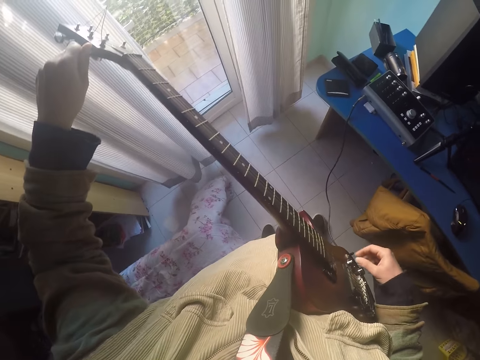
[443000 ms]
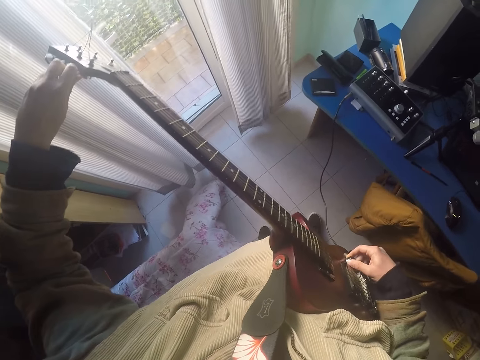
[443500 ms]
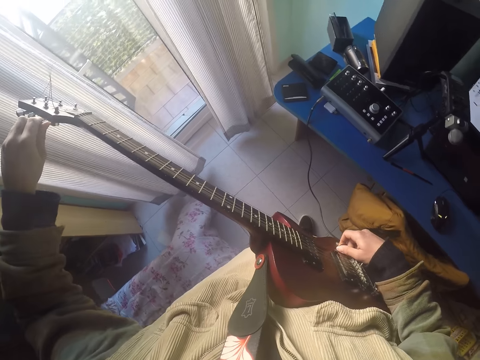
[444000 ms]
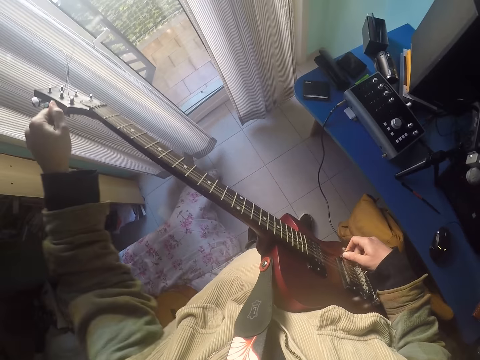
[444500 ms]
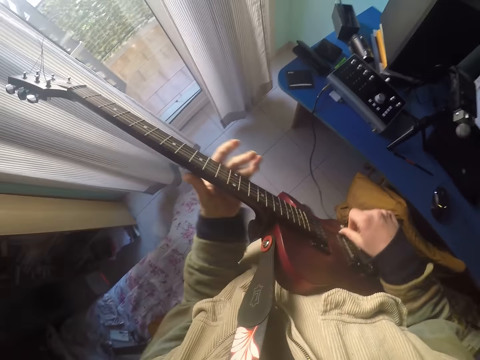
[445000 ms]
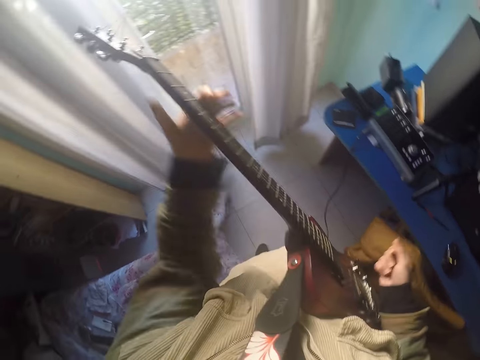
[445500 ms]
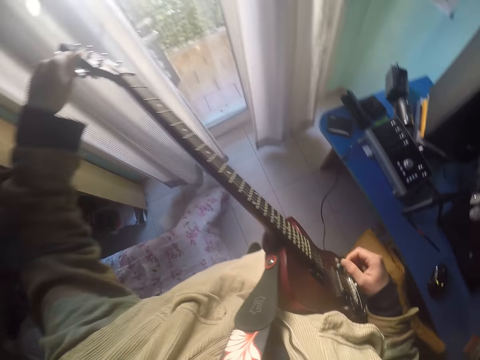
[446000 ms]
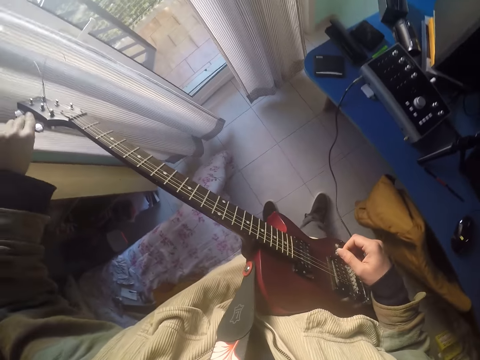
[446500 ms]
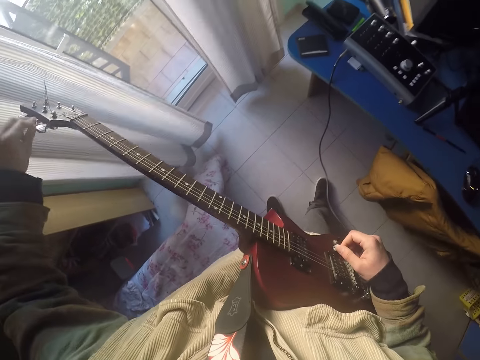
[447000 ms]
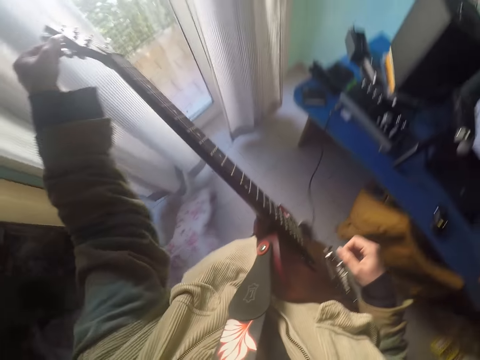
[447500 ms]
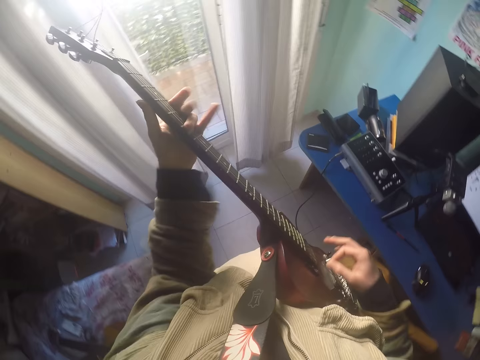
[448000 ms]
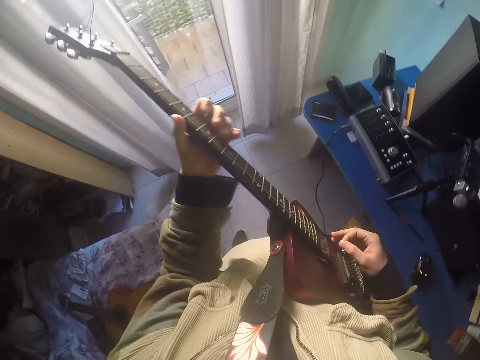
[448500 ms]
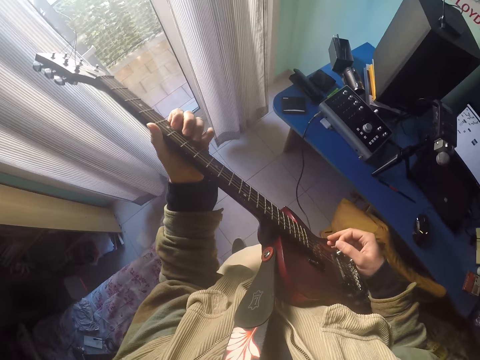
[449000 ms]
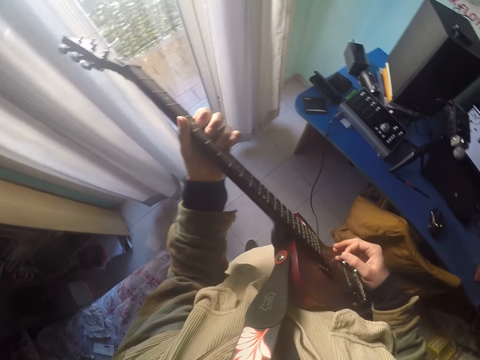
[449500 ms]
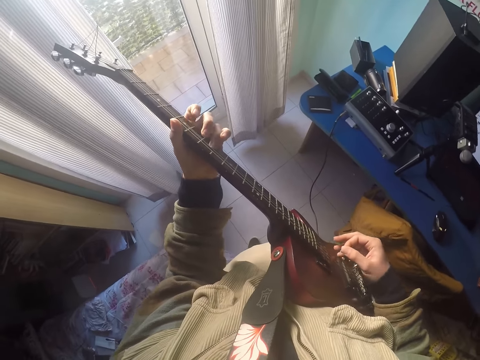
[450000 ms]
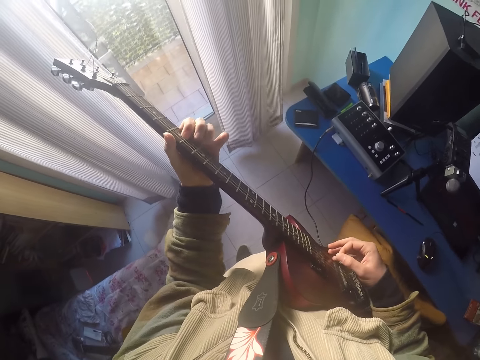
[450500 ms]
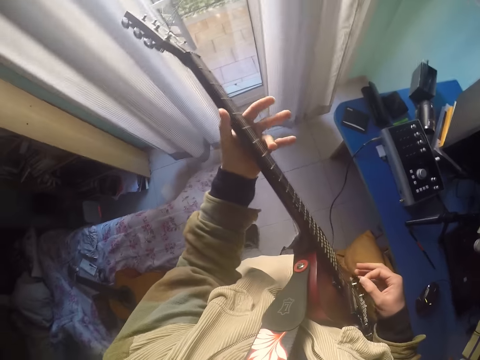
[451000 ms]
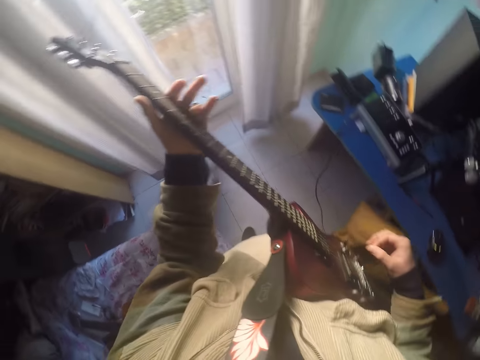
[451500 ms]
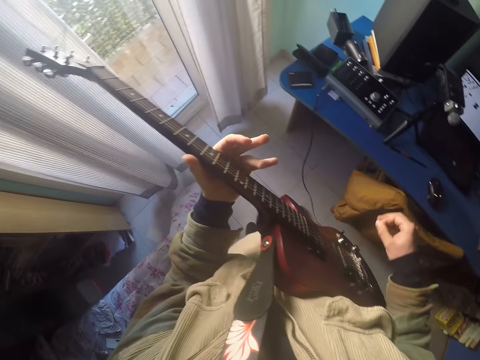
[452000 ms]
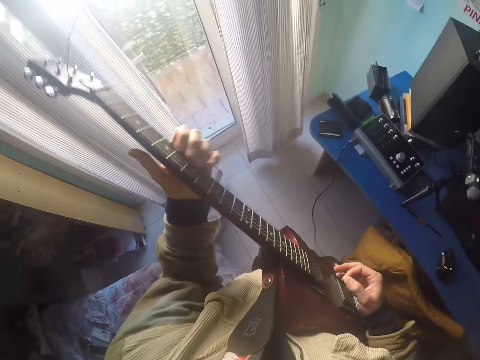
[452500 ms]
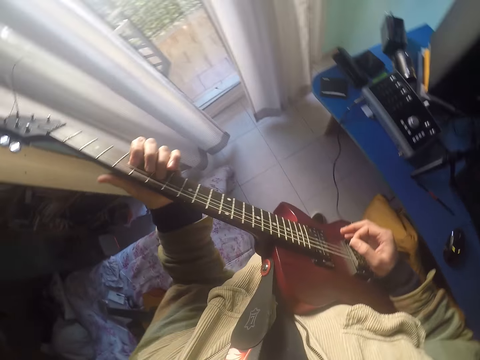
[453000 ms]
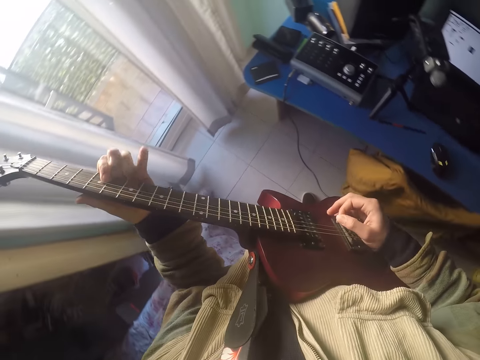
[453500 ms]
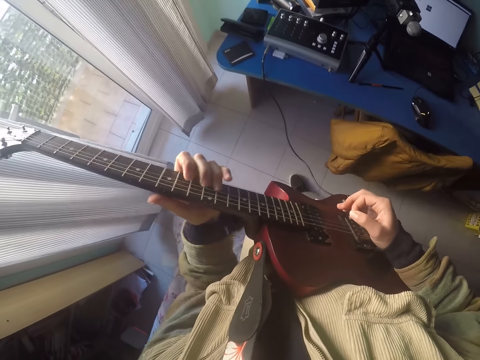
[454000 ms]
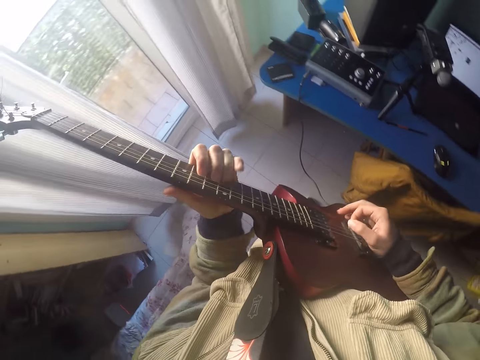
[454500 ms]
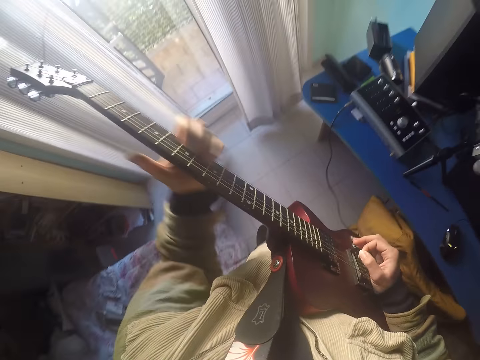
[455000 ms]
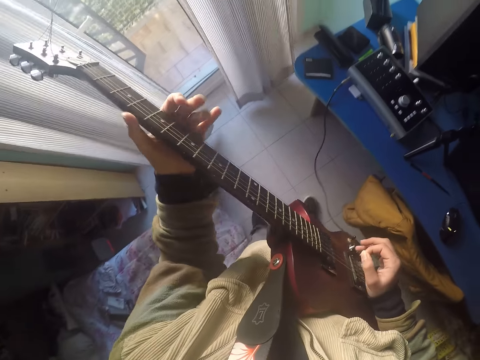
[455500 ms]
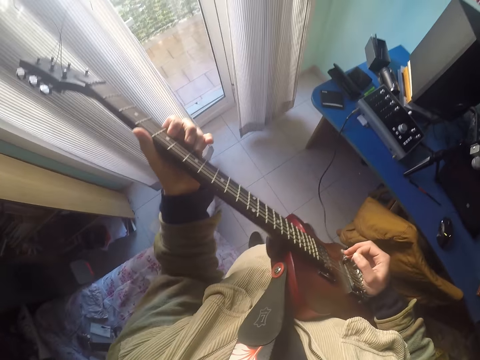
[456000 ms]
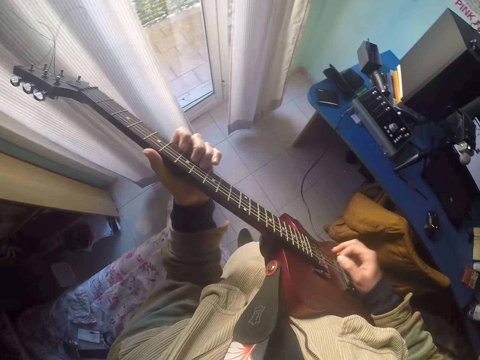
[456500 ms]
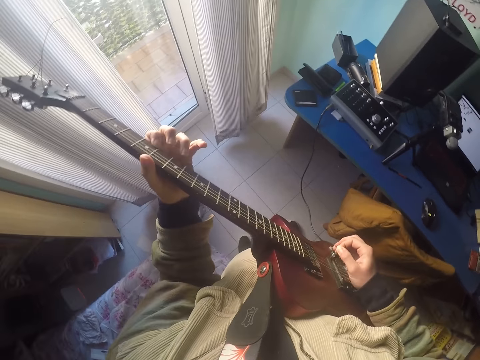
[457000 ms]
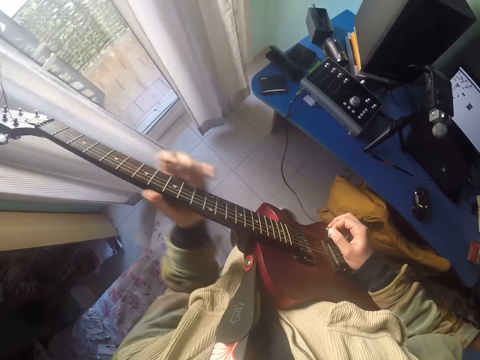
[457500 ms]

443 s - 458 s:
The camera wearer holds the guitar, plays the guitar, adjusts the guitar and plays the guitar. They touch the sound hole.

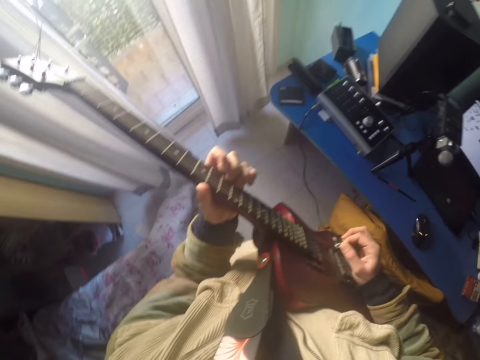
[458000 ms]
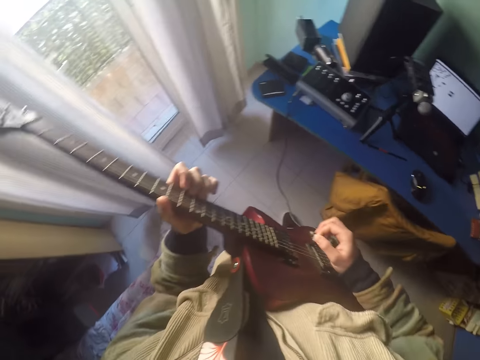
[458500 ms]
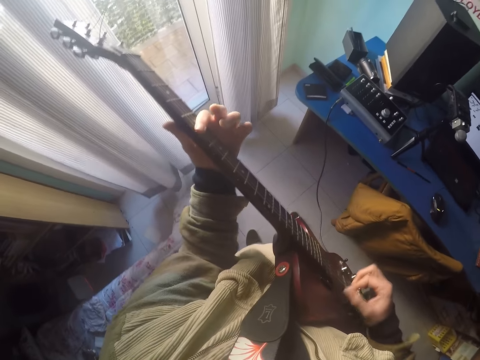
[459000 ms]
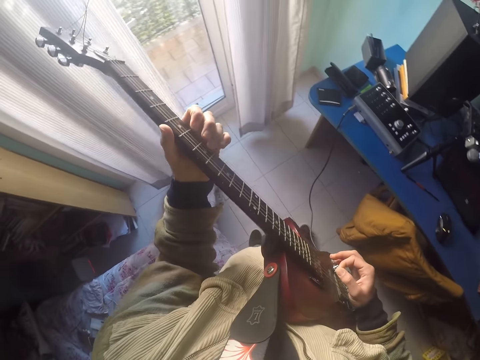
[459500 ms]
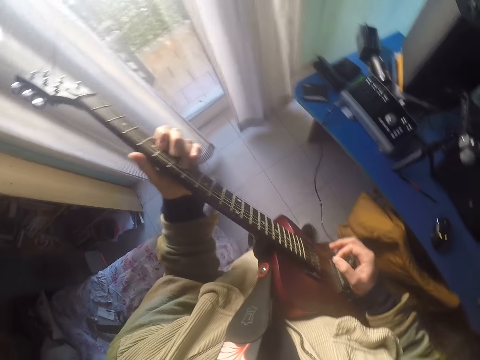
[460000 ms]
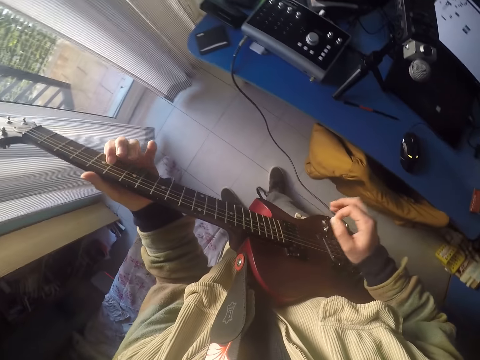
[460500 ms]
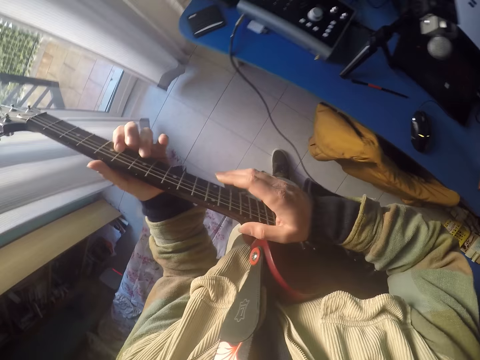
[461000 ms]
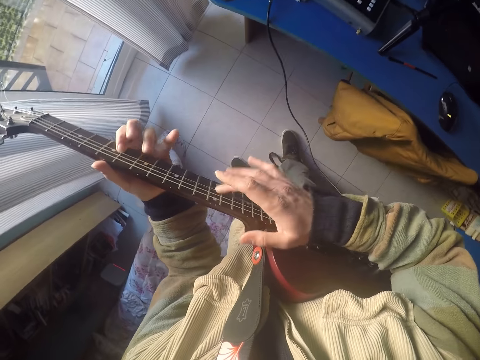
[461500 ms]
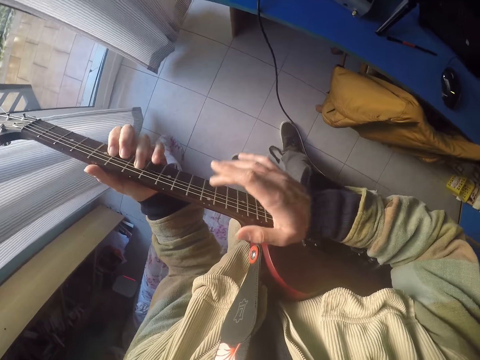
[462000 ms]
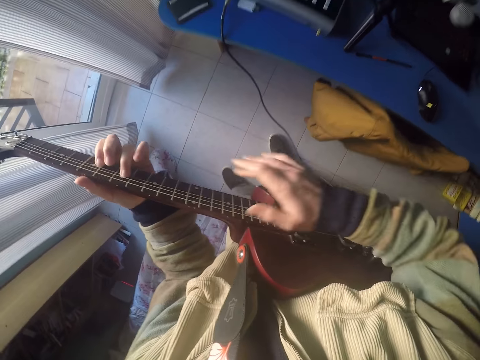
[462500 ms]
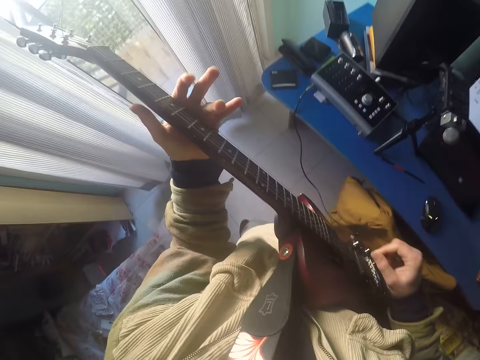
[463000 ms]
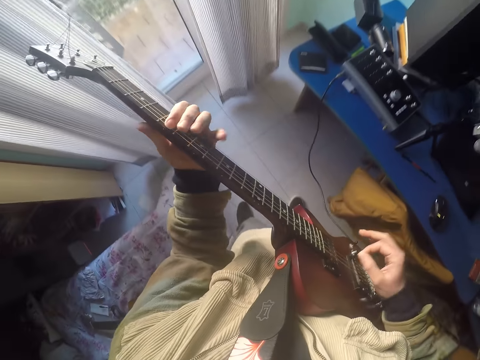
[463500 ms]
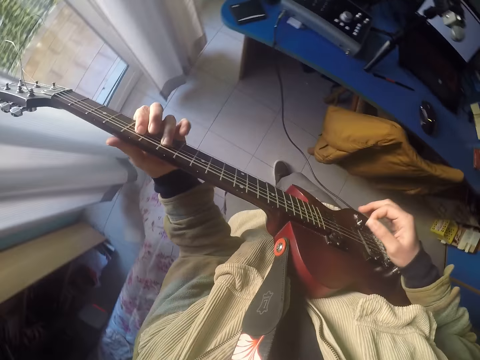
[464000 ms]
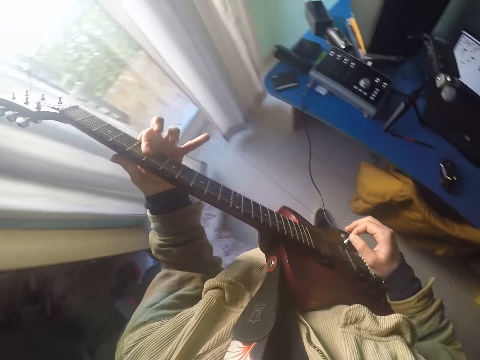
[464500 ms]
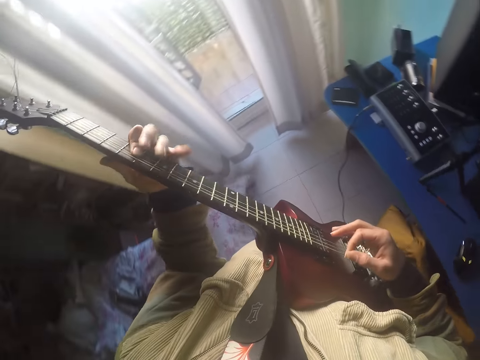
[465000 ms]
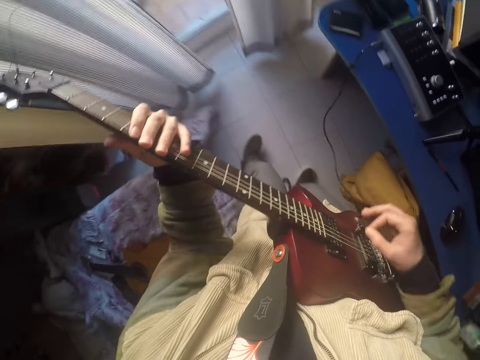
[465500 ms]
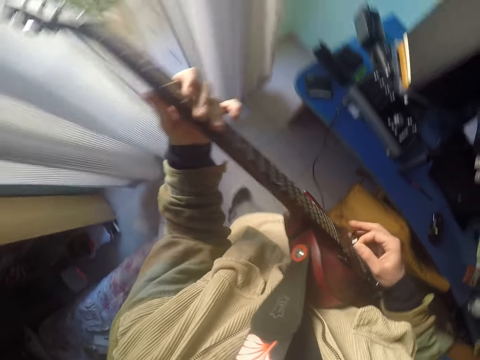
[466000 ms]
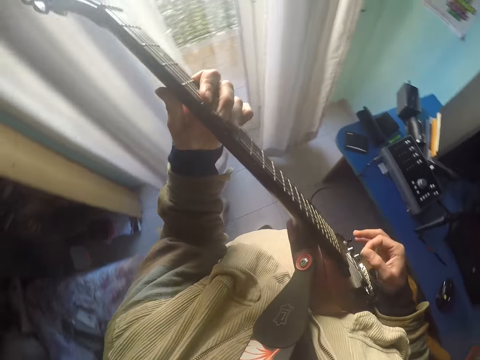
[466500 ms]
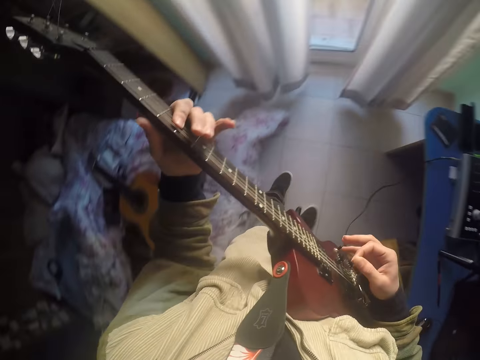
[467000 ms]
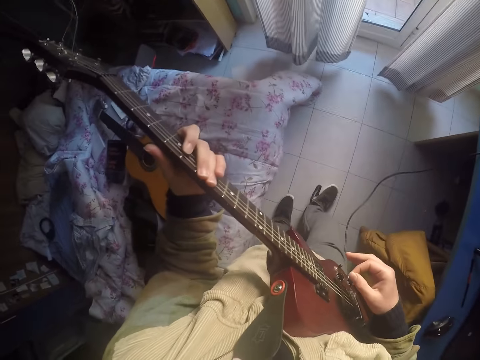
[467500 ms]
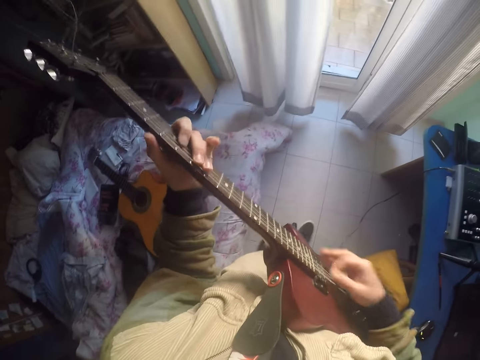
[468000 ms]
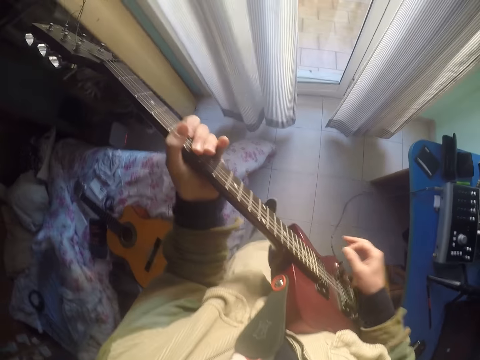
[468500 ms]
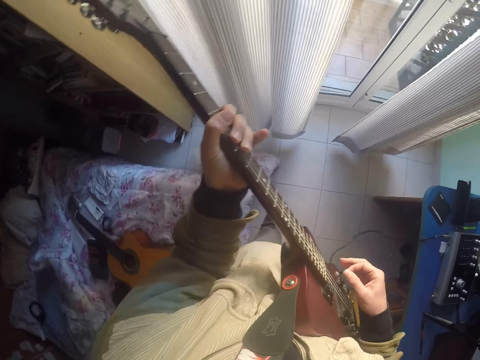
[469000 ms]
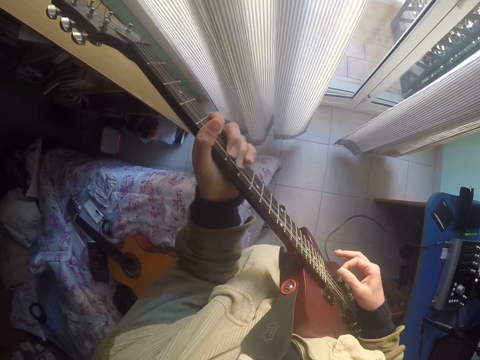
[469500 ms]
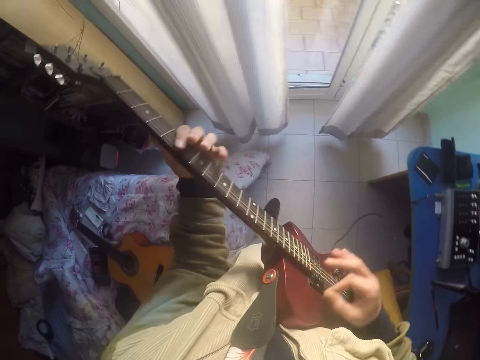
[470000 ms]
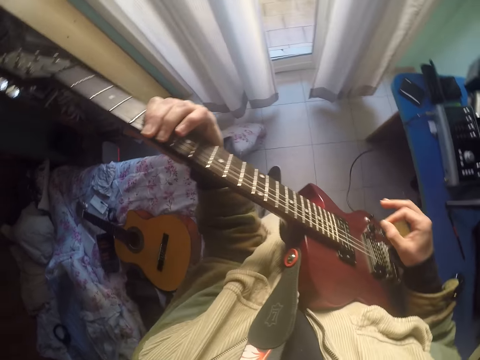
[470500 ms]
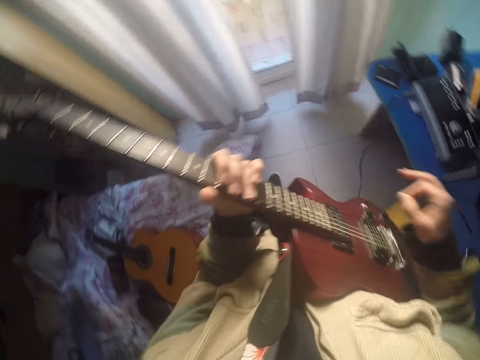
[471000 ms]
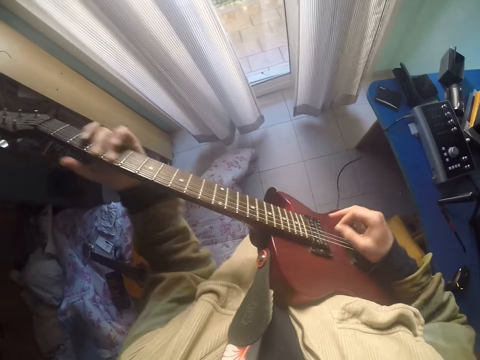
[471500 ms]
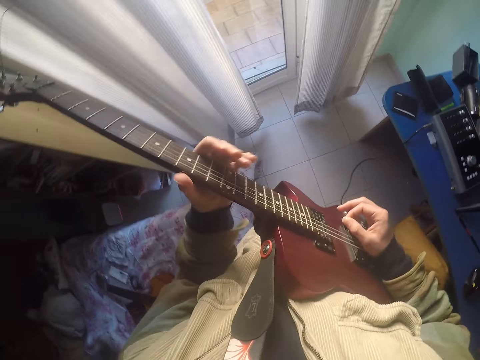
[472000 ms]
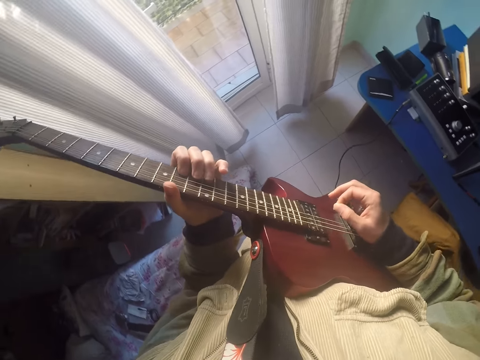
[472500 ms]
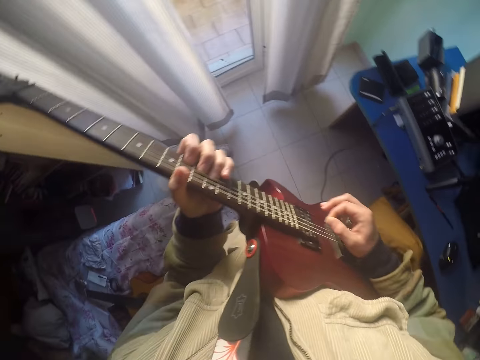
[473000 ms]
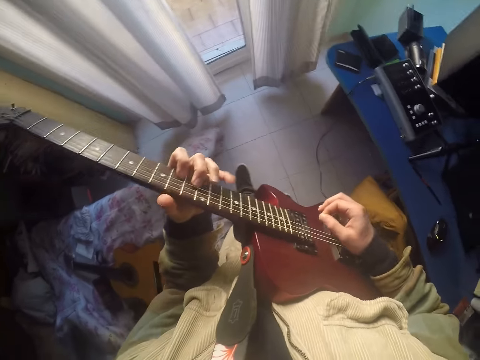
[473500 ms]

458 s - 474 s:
The camera wearer moves around.
